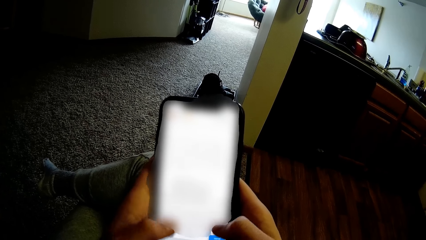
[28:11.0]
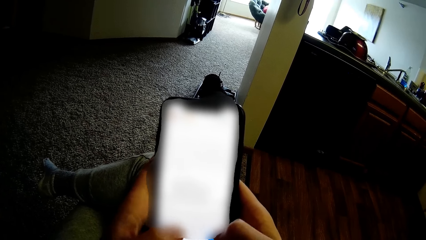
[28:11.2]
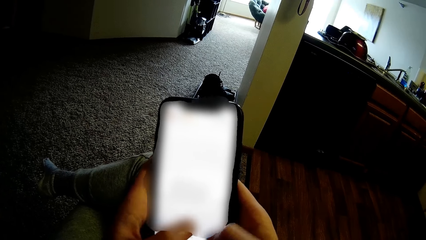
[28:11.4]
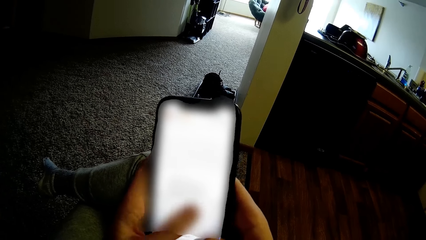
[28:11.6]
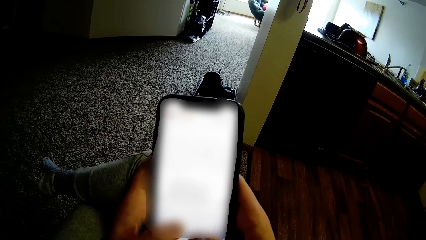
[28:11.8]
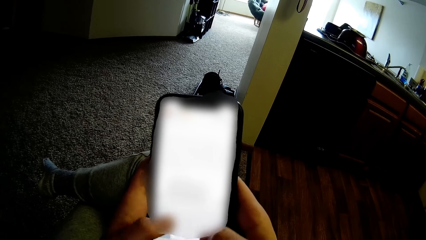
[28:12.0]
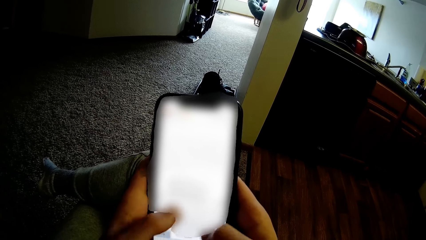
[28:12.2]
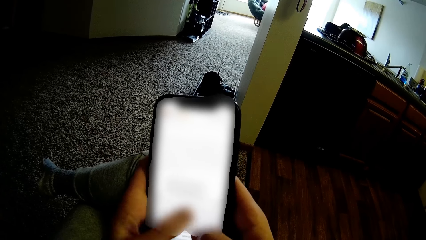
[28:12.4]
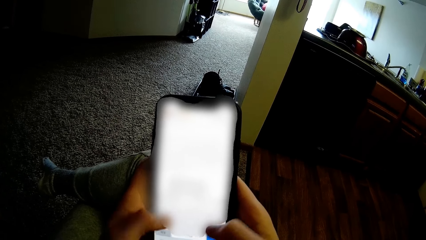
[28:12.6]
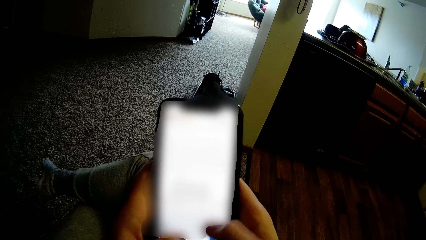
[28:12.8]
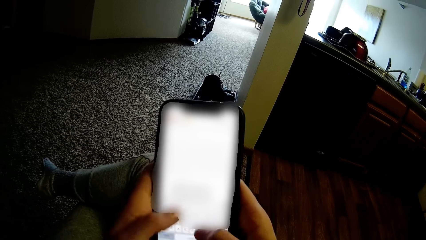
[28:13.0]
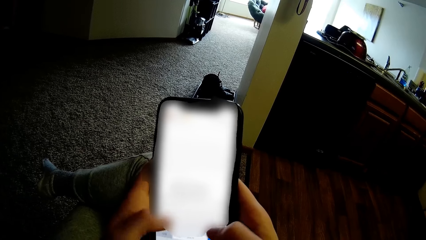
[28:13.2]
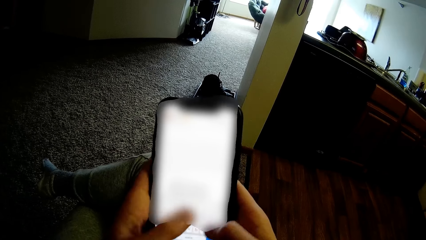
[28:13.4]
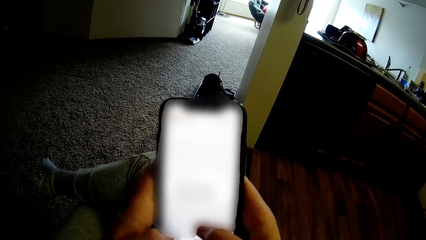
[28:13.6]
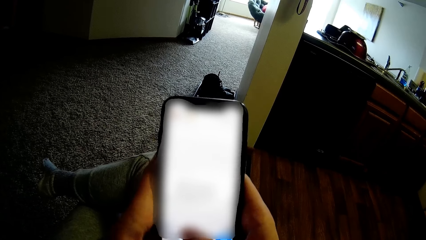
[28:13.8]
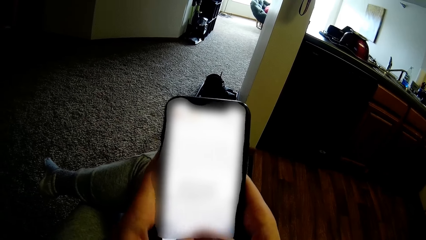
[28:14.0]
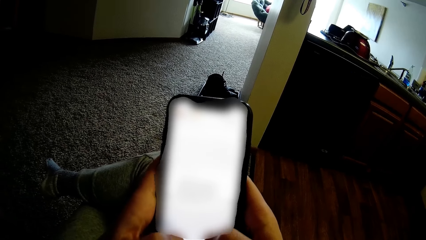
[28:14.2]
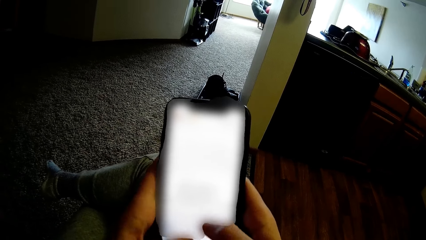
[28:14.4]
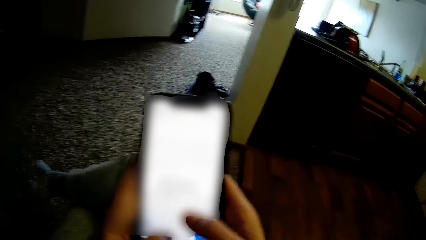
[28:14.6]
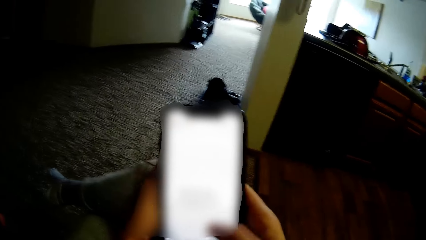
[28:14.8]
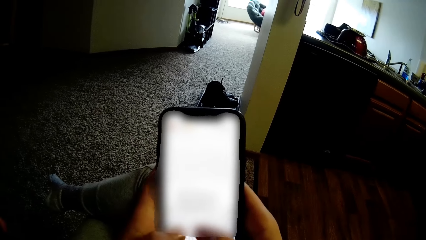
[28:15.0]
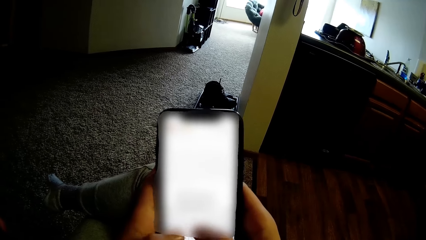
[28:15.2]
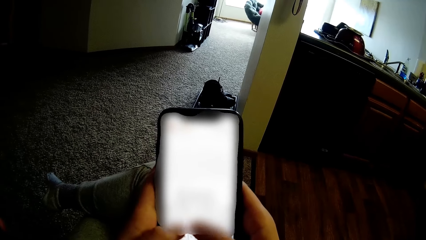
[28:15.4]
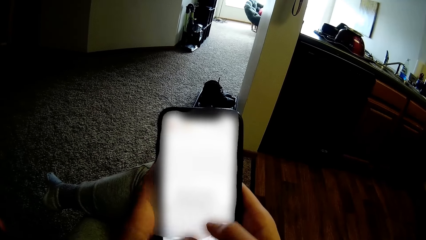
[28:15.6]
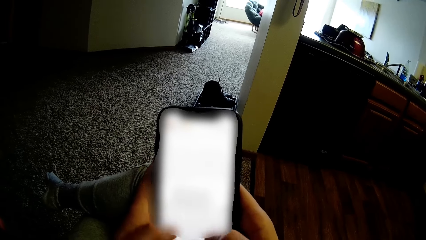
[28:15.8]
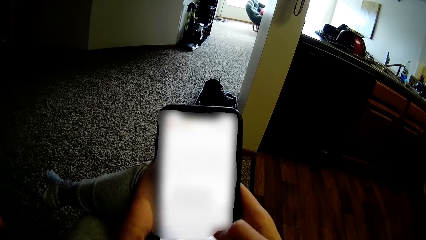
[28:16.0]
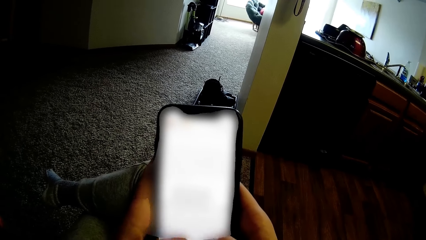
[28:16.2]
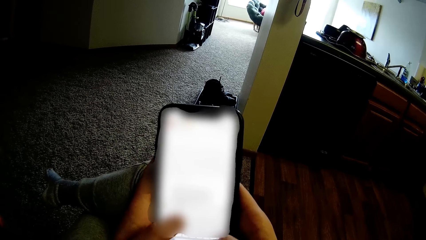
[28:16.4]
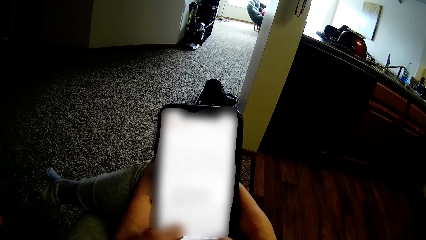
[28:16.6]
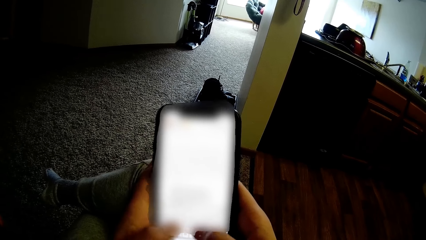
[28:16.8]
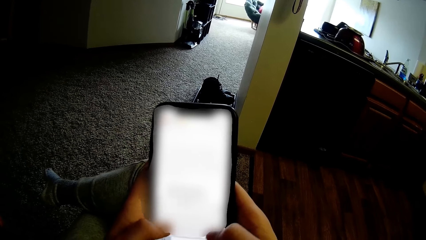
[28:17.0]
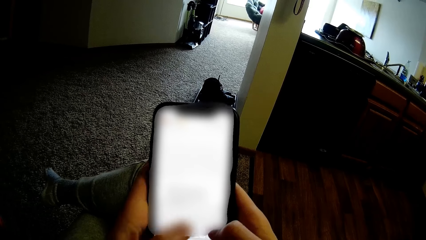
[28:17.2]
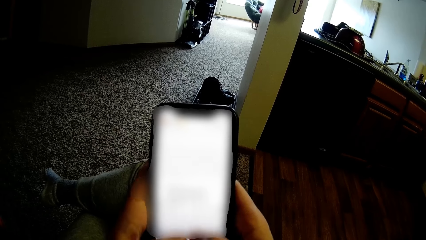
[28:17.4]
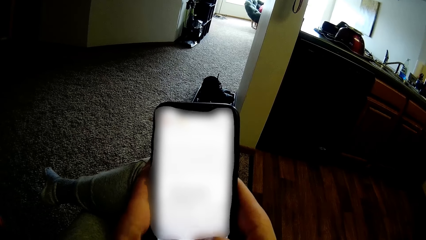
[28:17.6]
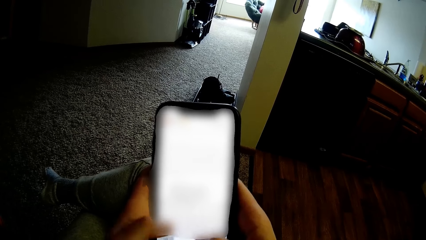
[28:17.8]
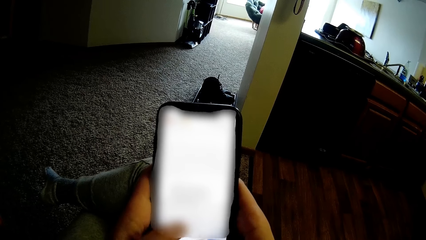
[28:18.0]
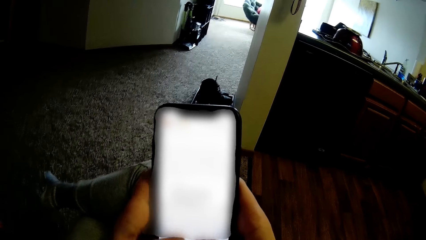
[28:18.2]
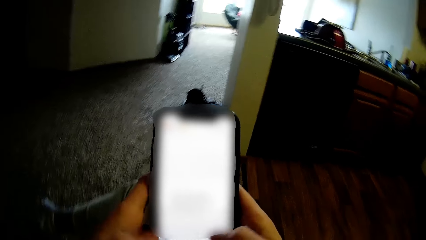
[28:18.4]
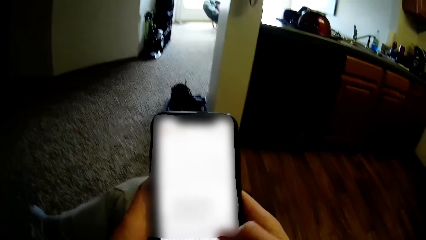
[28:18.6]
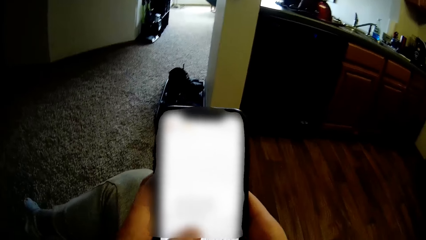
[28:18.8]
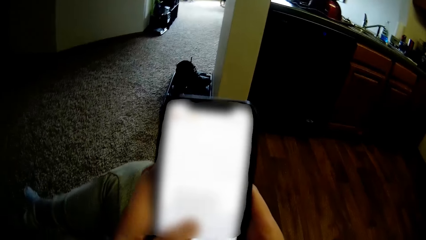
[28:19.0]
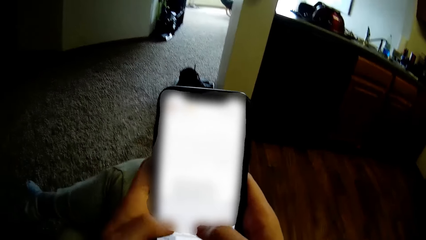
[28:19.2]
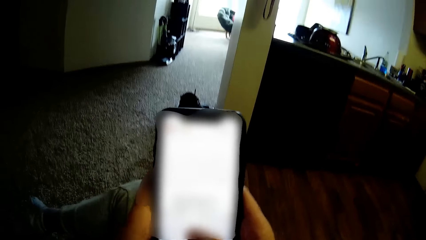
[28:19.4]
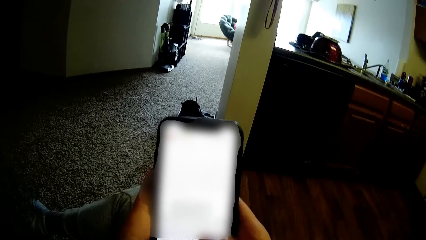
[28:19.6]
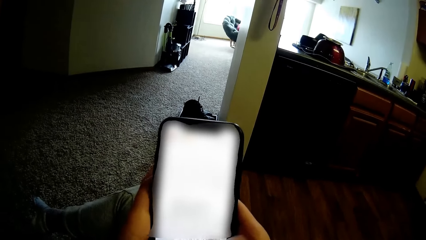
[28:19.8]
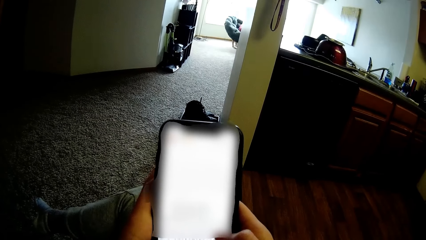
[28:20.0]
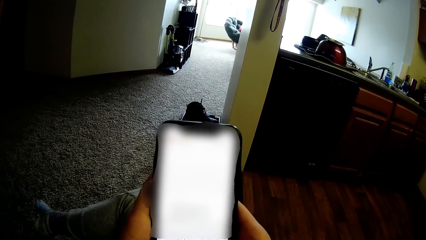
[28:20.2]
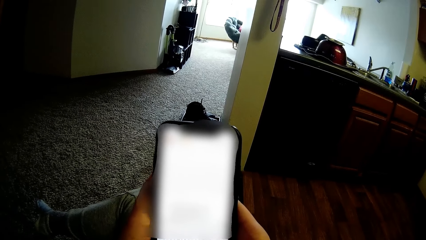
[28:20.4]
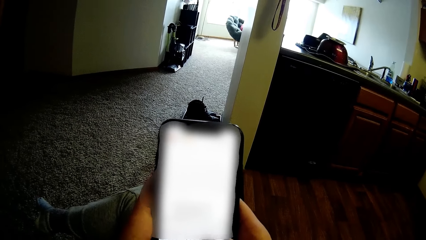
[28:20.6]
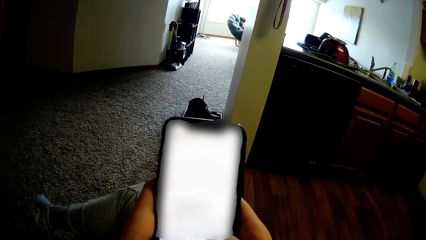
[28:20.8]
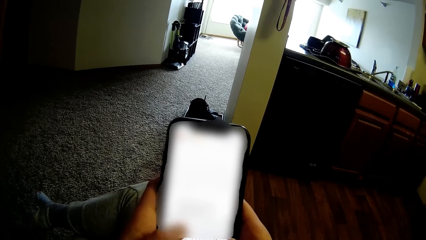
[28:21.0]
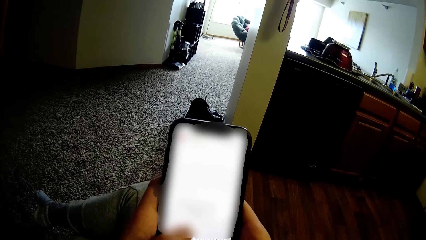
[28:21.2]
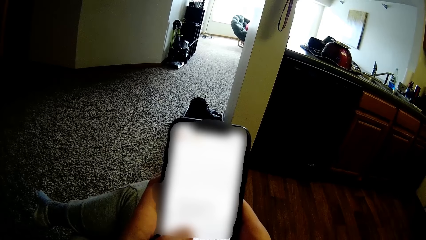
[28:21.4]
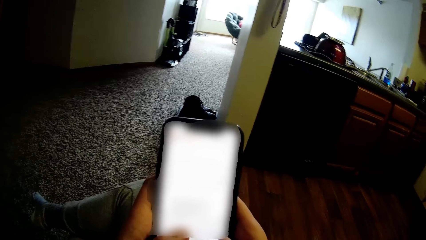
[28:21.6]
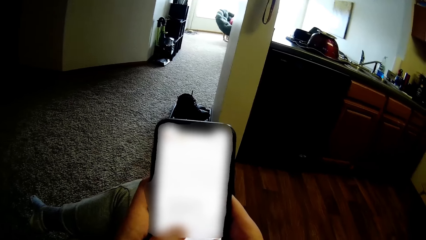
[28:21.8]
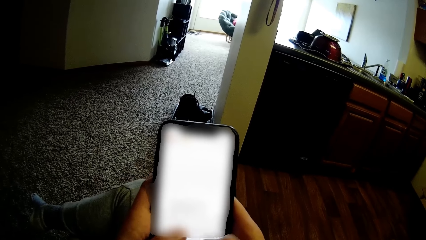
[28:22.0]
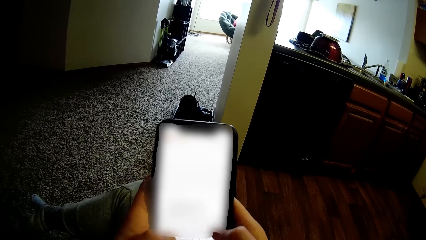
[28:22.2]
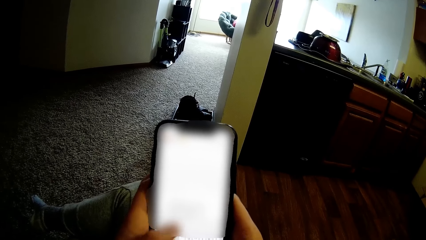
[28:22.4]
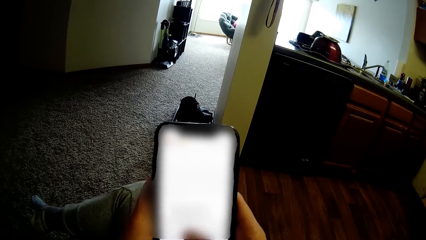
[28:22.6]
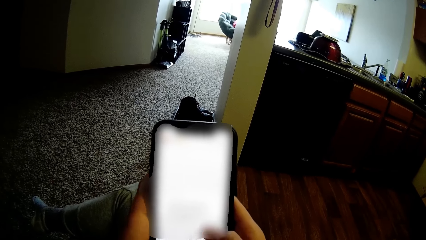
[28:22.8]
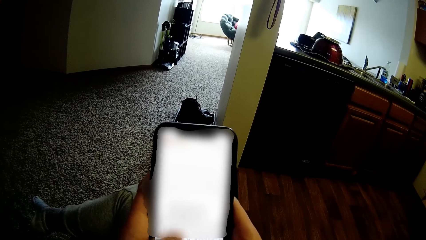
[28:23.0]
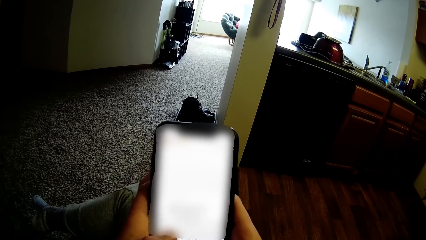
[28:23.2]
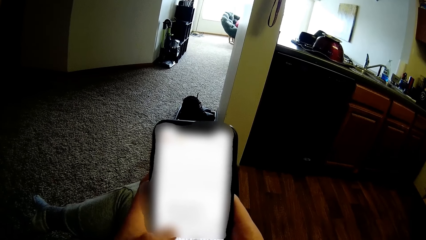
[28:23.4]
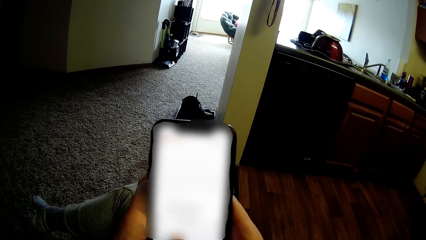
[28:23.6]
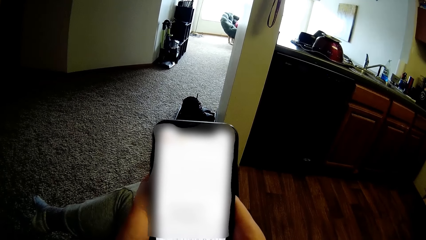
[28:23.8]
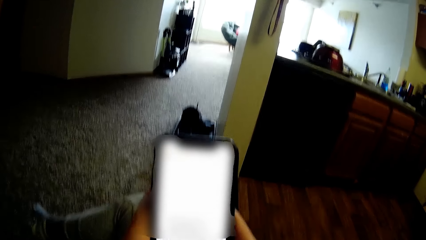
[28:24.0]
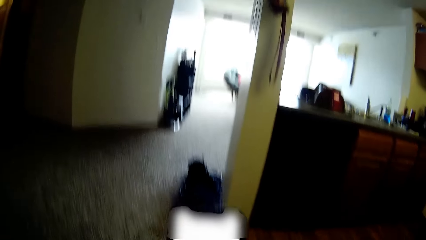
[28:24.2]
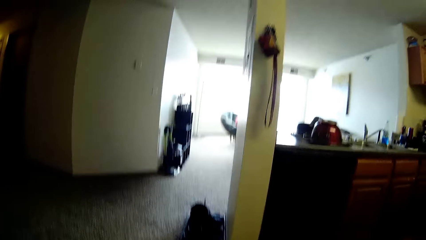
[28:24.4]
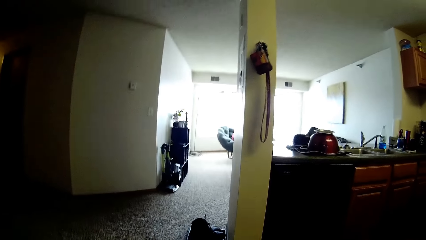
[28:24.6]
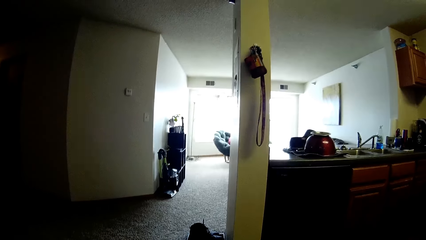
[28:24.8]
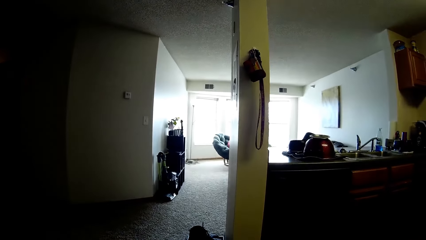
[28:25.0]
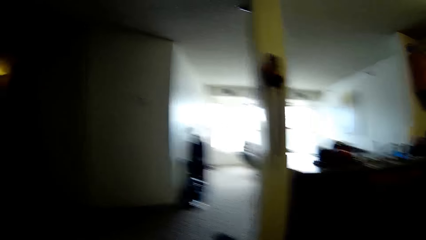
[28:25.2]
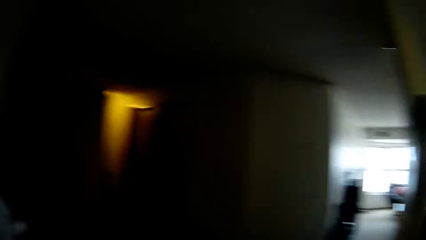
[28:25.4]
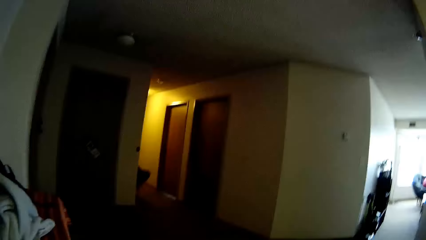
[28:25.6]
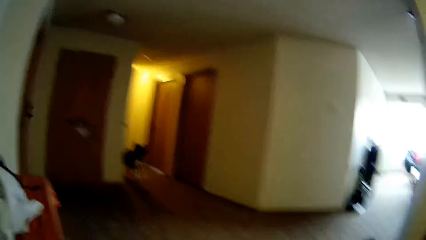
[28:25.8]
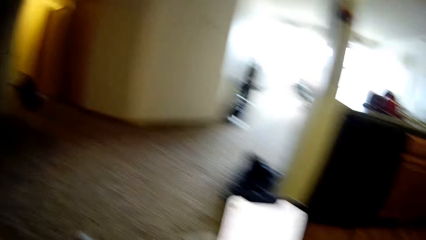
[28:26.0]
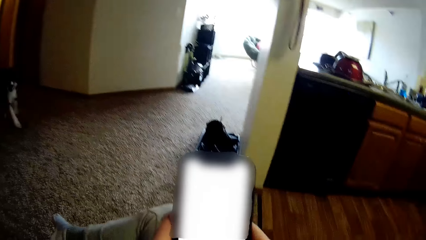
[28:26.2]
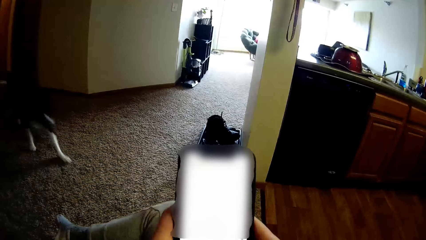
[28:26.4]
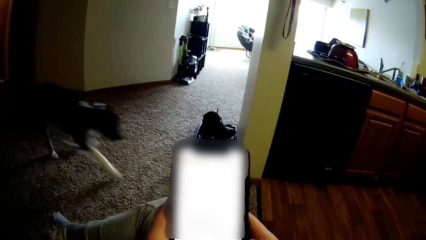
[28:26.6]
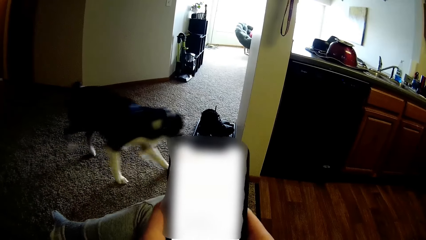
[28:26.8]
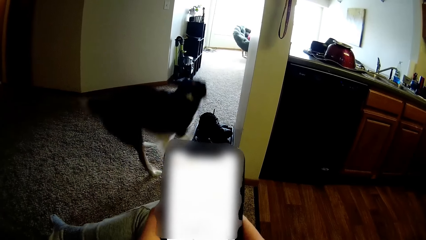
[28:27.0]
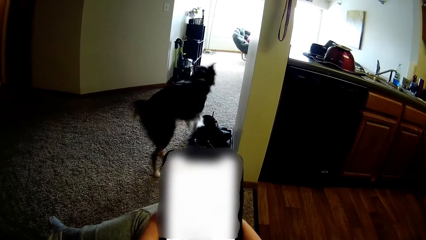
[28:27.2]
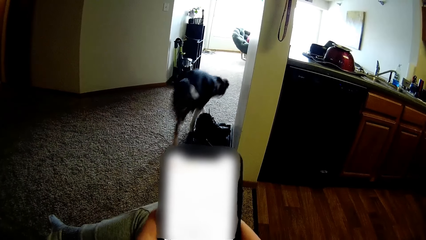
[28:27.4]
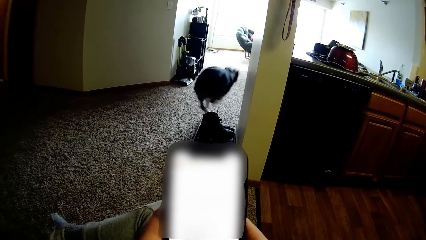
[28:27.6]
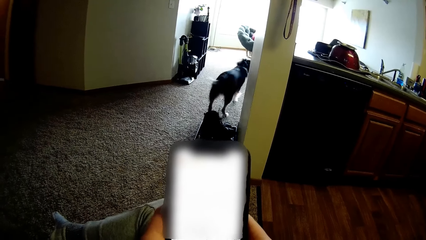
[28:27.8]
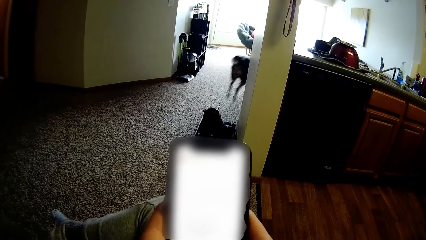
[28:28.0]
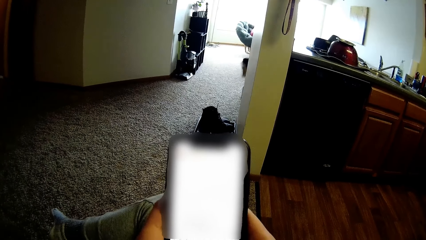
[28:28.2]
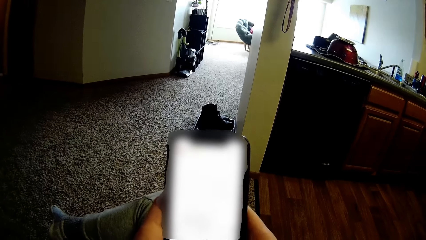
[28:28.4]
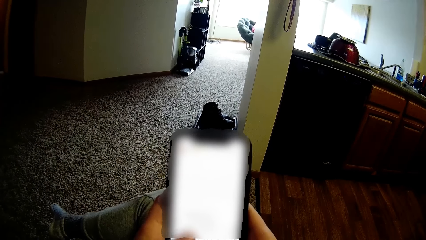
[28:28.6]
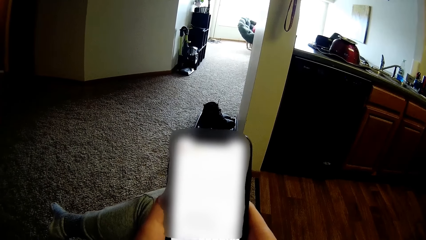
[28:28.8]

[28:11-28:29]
The camera wearer uses the phone. They use the phone repeatedly. They look around. They look around again. A dog walks past the camera wearer. The camera wearer uses the phone.
